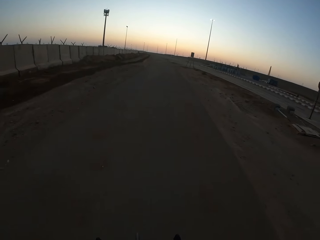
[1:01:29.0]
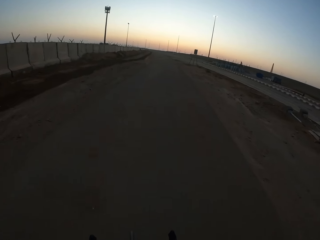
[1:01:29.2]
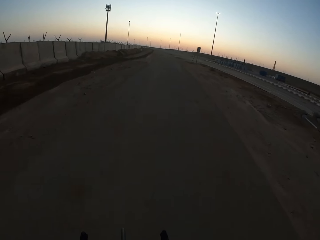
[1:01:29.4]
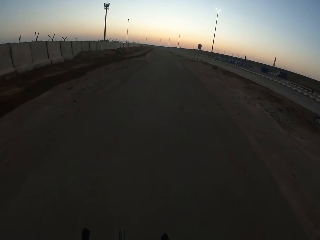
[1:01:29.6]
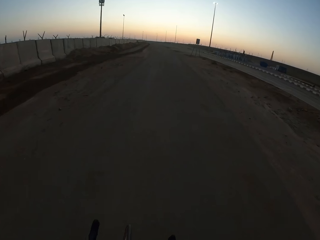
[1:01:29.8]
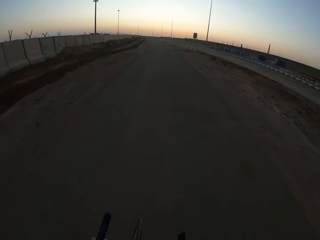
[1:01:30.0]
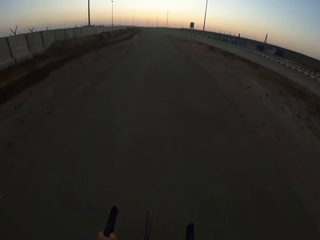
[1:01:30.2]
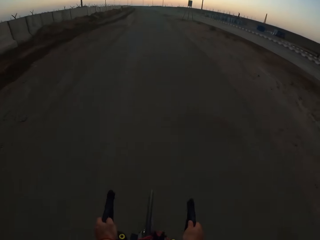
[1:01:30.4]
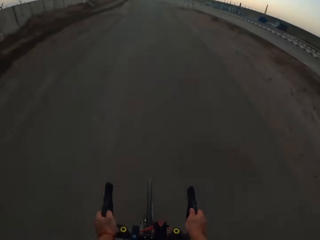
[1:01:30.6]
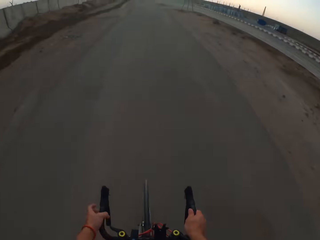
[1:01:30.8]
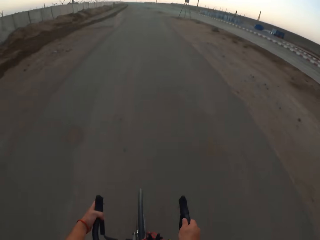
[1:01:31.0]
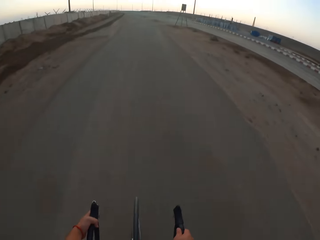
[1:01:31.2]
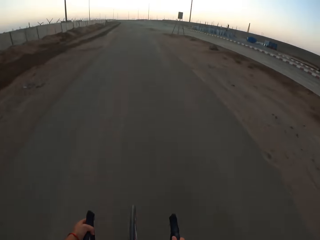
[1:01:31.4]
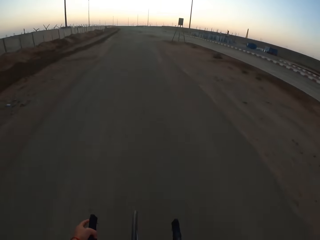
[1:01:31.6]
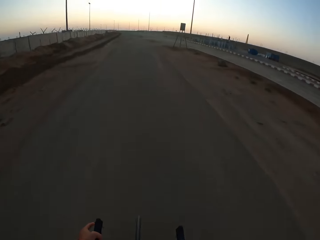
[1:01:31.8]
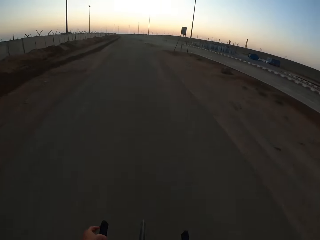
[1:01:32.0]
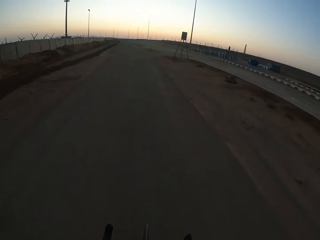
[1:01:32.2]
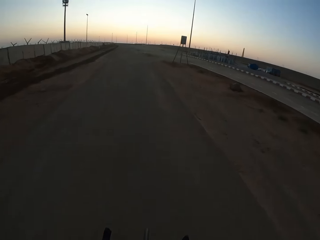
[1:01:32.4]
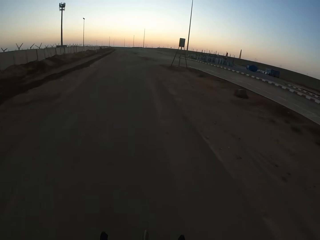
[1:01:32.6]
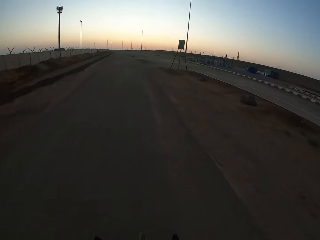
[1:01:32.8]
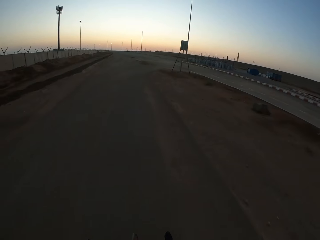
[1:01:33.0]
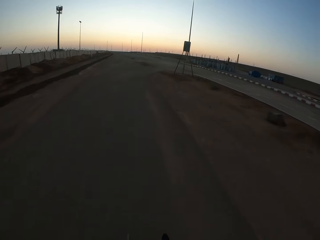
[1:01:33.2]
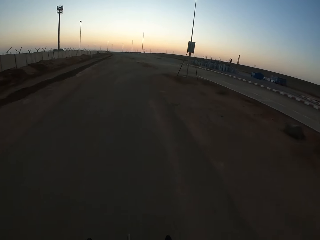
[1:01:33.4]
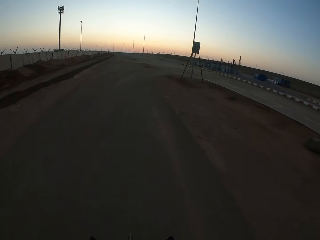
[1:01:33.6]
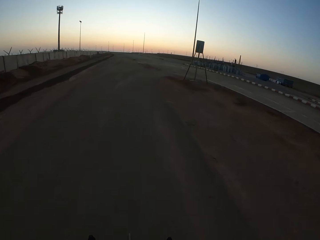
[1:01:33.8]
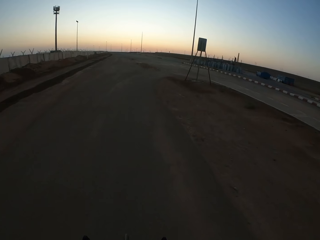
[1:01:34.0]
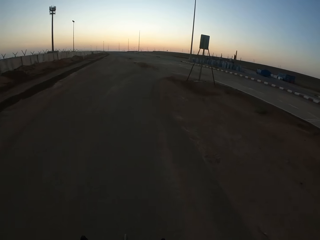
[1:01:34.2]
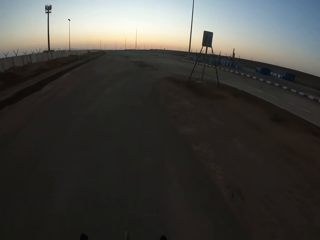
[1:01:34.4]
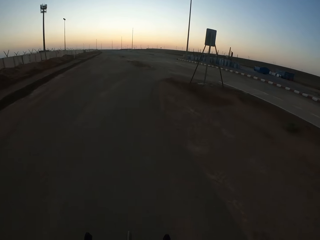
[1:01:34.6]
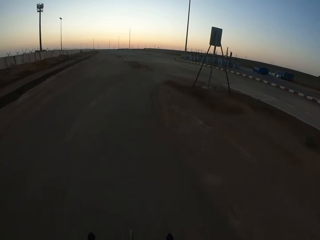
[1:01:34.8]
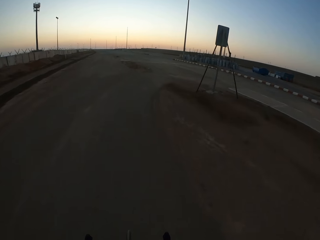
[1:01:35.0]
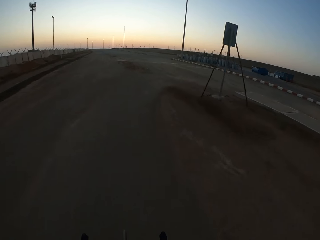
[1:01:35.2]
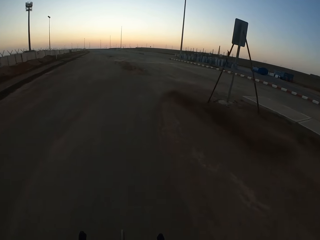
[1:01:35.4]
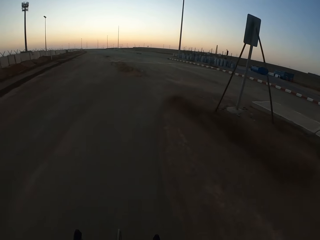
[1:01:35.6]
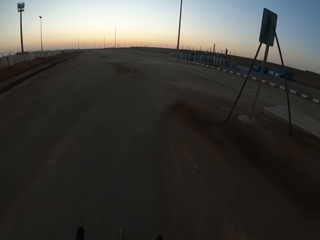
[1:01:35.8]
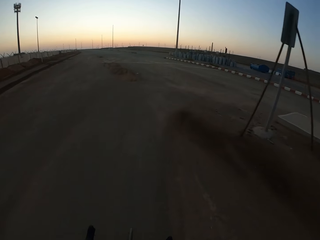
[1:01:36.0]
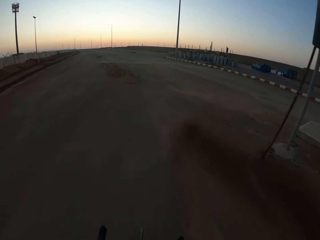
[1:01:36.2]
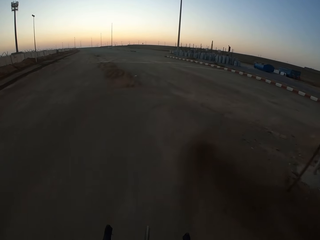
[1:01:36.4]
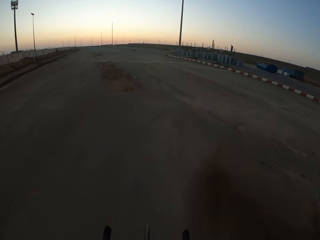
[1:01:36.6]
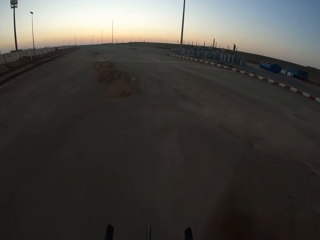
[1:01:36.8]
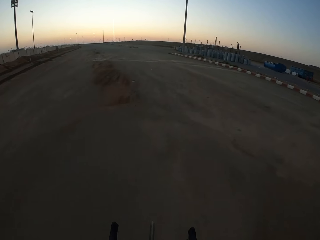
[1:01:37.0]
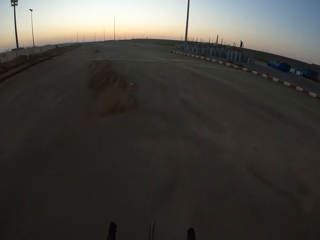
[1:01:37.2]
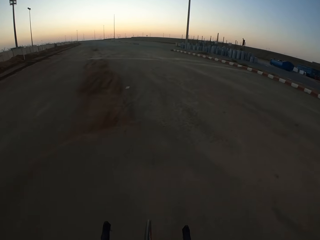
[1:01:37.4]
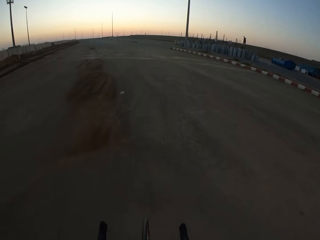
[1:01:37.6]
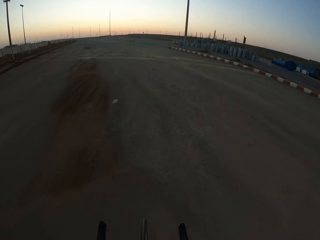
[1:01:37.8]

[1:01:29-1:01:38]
The camera wearer moves their hands. They cycle a bicycle.

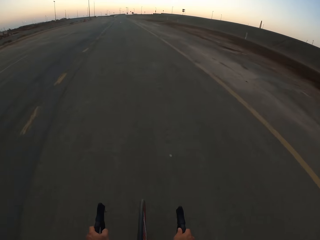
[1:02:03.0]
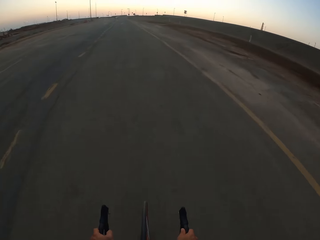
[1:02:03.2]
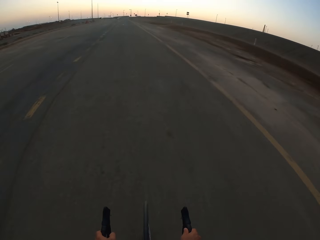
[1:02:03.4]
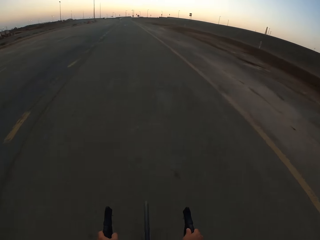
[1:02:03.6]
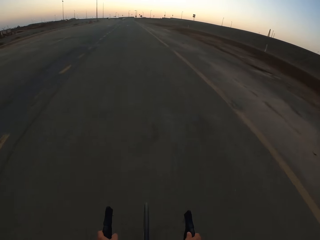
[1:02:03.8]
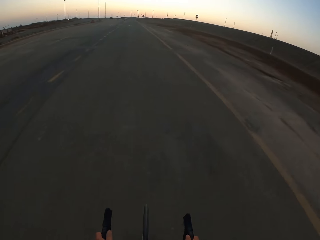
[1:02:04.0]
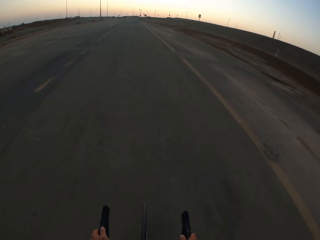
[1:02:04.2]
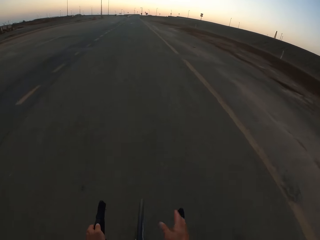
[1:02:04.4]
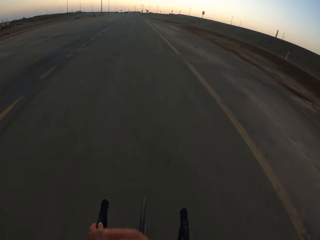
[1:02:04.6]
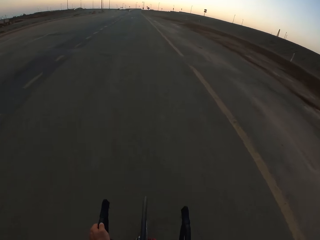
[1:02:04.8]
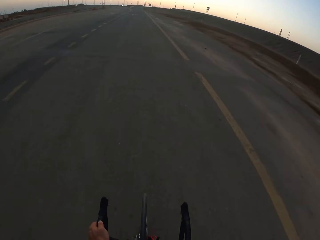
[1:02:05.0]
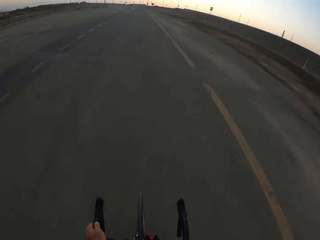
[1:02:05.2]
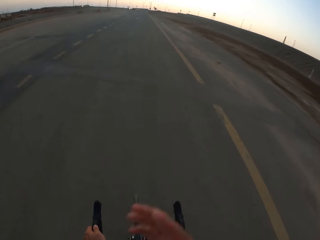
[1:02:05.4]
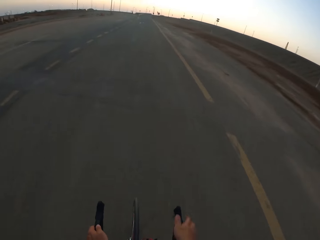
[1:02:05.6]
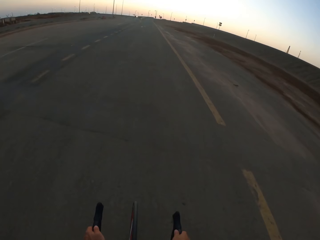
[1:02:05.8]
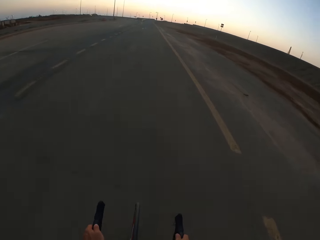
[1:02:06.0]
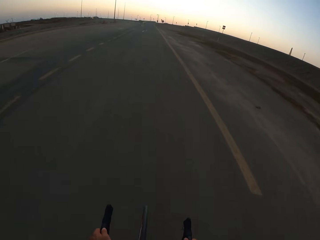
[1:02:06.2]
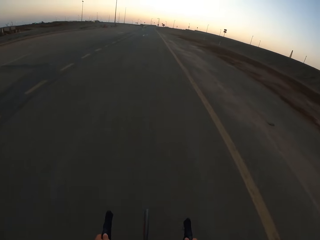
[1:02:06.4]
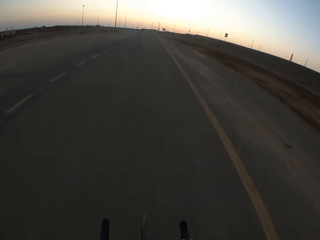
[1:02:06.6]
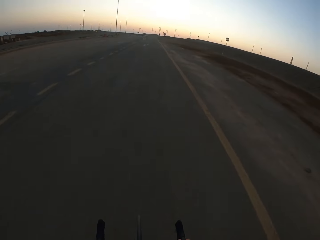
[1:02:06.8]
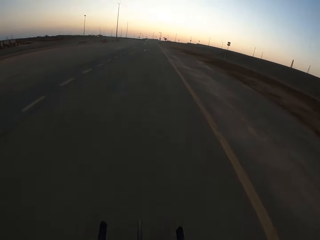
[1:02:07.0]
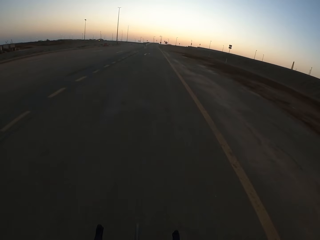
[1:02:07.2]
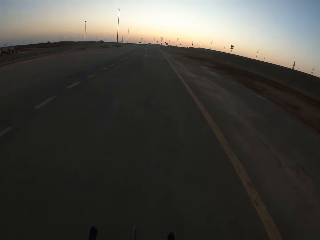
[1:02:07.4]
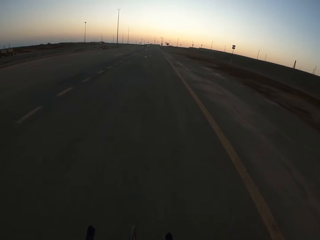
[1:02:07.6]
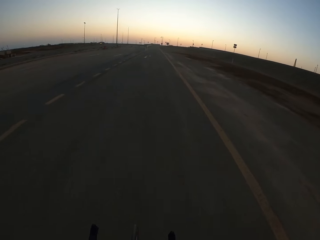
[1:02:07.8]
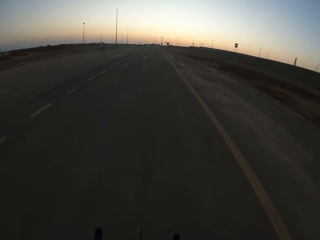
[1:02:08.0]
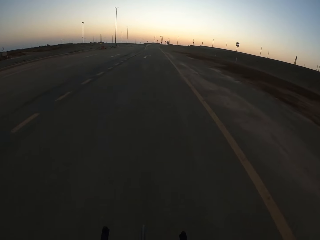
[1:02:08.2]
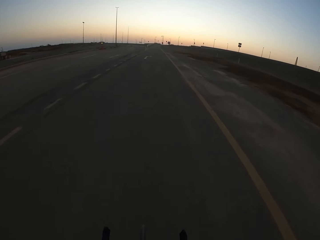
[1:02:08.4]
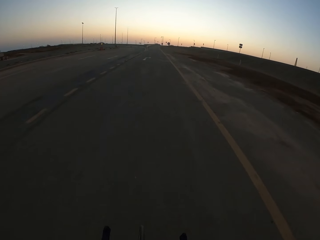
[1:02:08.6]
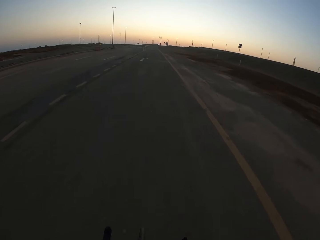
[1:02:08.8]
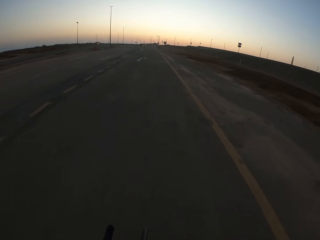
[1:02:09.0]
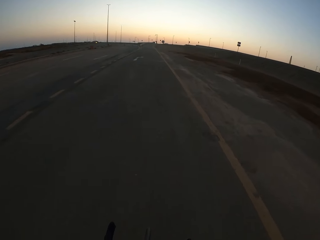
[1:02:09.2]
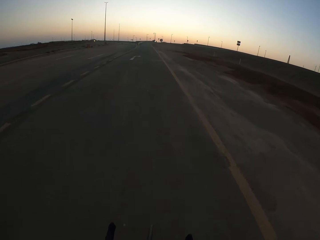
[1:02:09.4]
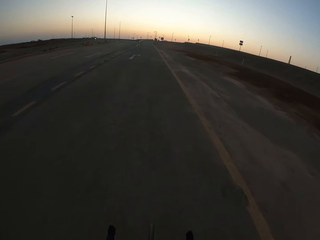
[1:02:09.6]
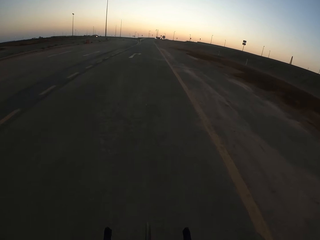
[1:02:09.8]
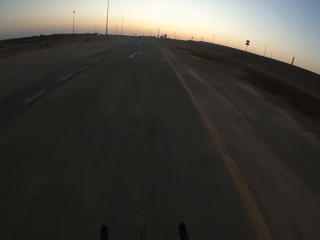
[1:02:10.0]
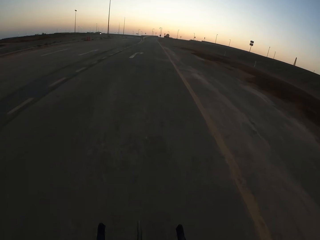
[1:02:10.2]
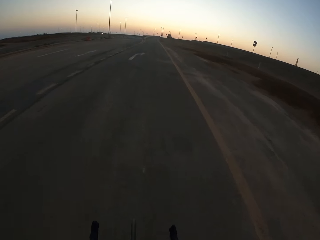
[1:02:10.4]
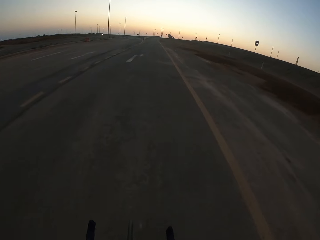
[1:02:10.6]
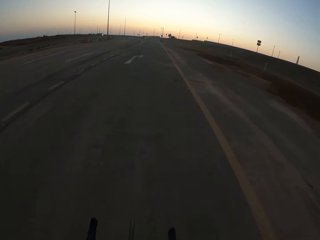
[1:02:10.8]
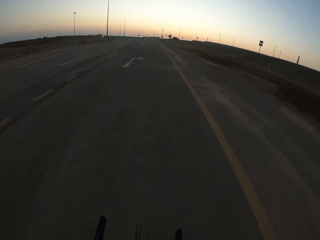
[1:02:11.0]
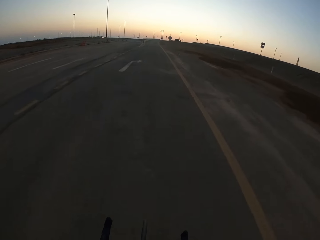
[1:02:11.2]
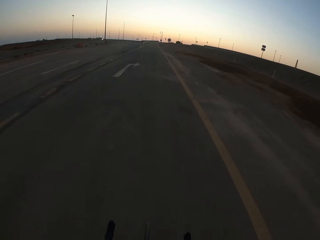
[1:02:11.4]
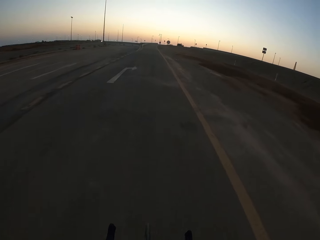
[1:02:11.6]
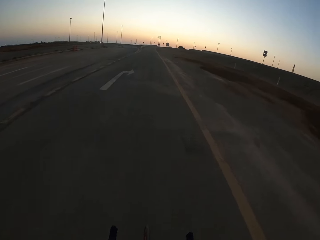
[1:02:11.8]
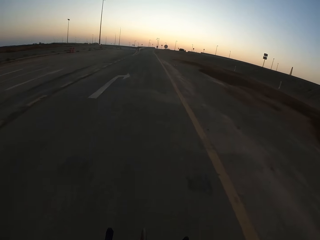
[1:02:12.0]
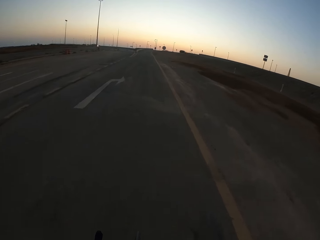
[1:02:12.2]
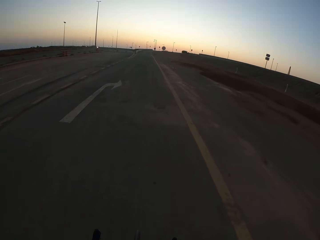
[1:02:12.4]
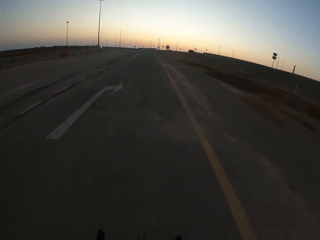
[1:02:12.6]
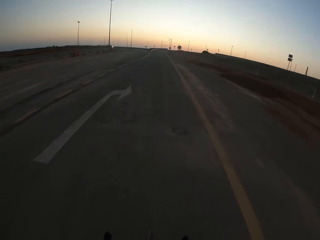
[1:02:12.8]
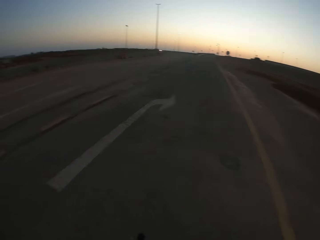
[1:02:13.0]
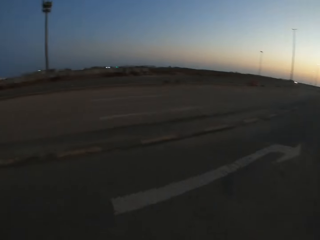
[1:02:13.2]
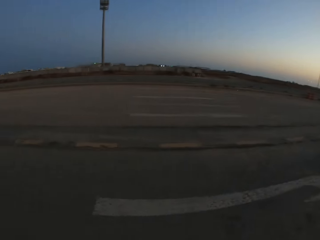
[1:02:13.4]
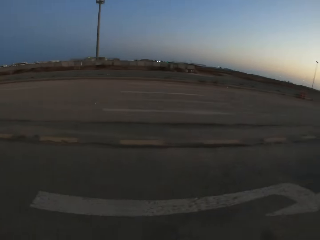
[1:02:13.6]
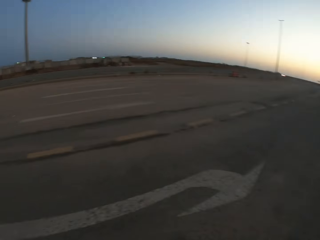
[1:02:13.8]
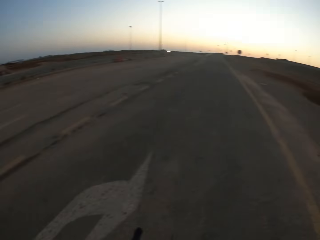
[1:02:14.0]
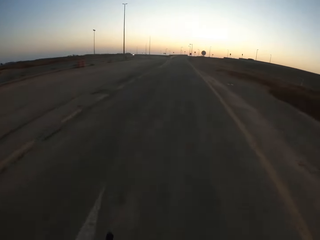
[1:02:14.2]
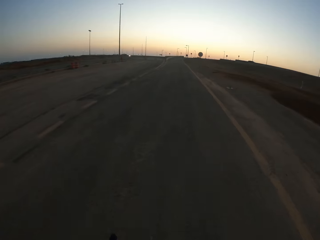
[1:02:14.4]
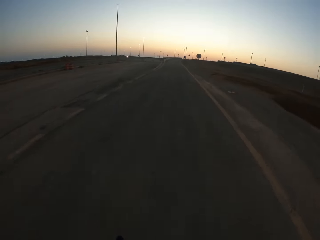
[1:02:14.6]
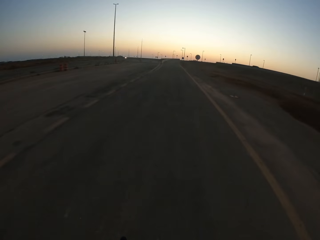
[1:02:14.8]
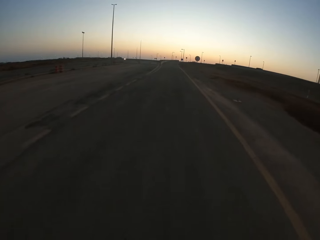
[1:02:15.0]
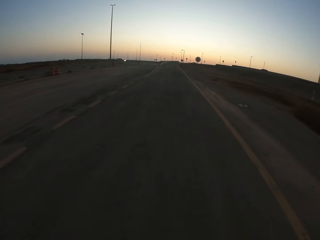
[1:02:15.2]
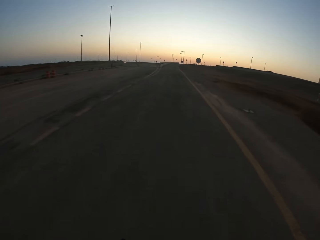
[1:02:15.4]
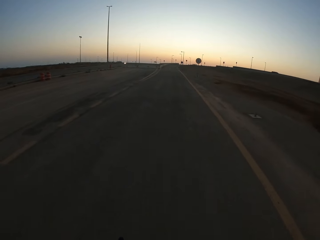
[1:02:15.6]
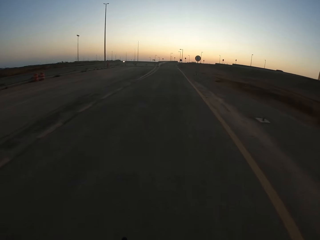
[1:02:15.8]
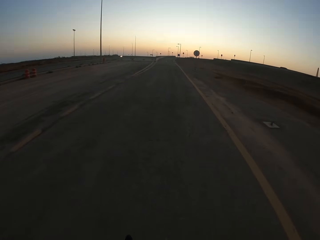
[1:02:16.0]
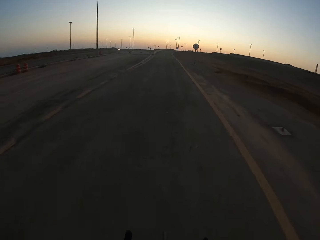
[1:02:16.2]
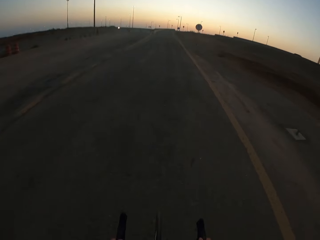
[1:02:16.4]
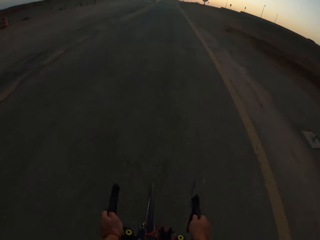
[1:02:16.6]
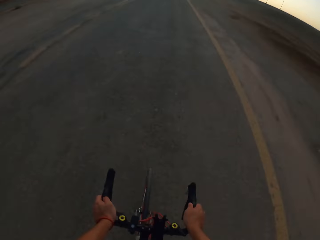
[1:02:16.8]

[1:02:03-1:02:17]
The camera wearer moves their hands. They cycle a bicycle.
